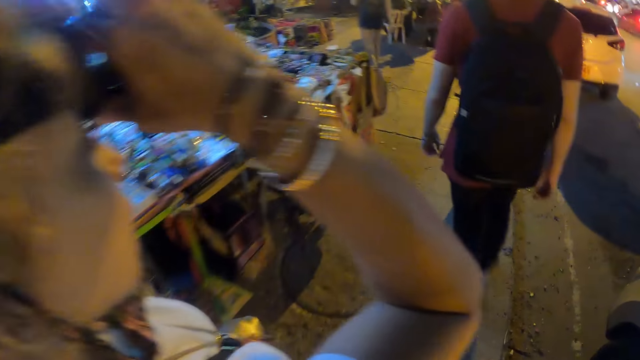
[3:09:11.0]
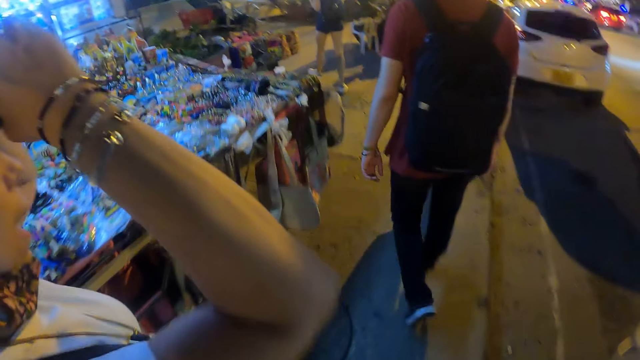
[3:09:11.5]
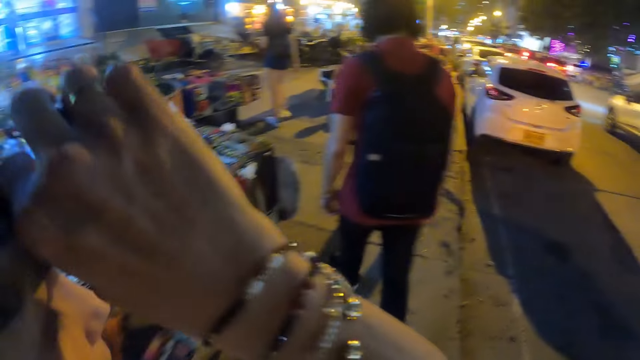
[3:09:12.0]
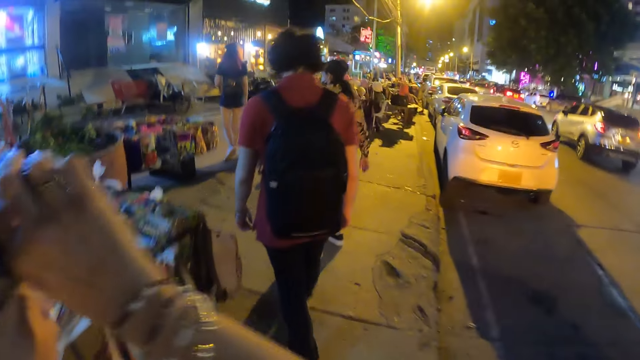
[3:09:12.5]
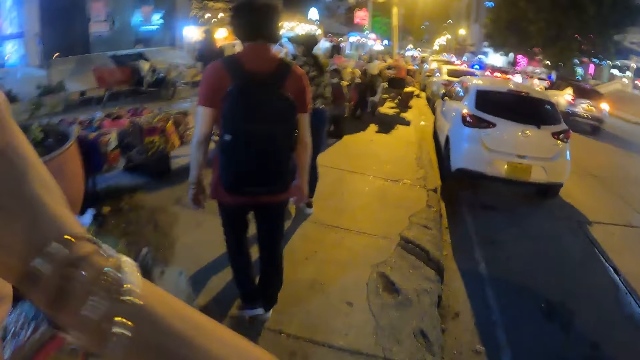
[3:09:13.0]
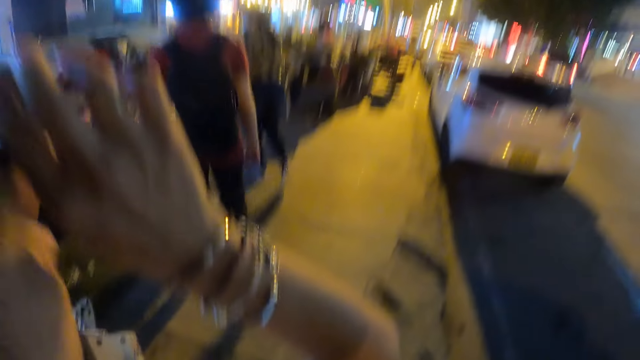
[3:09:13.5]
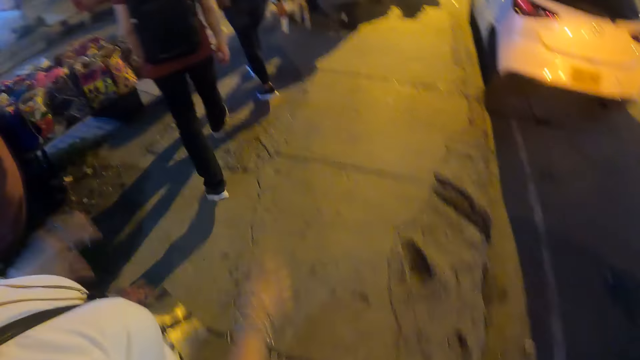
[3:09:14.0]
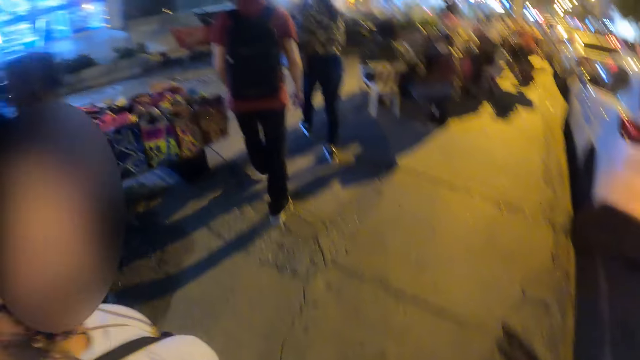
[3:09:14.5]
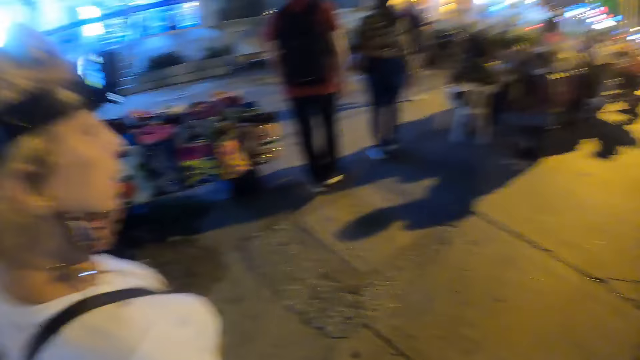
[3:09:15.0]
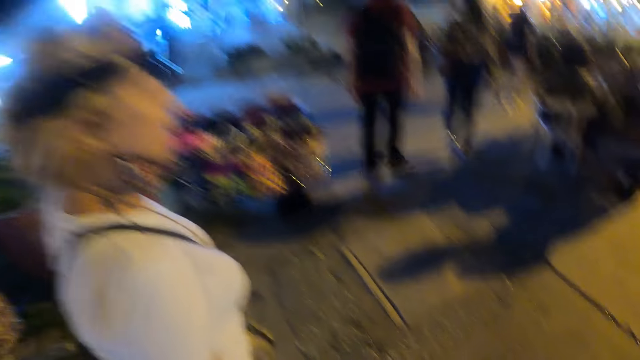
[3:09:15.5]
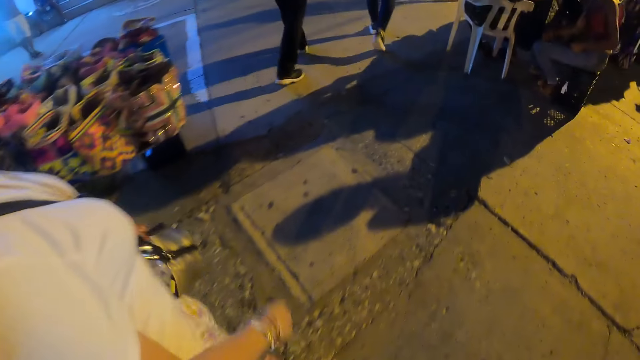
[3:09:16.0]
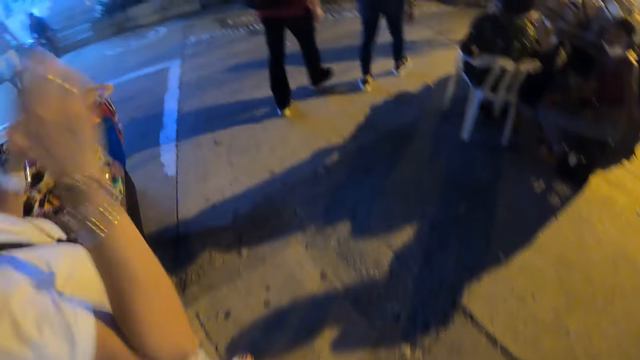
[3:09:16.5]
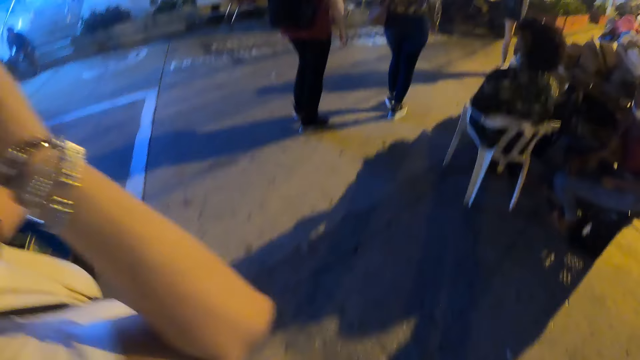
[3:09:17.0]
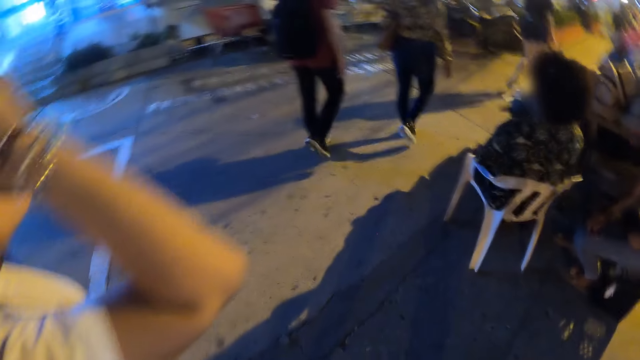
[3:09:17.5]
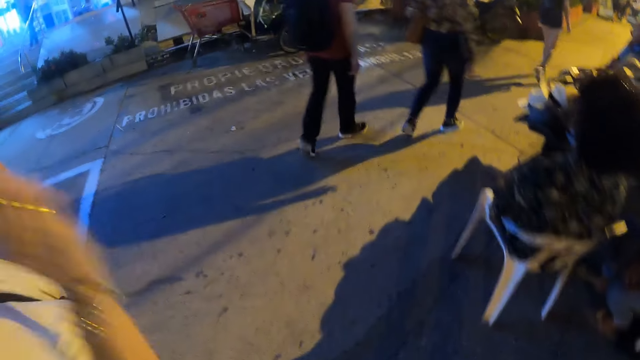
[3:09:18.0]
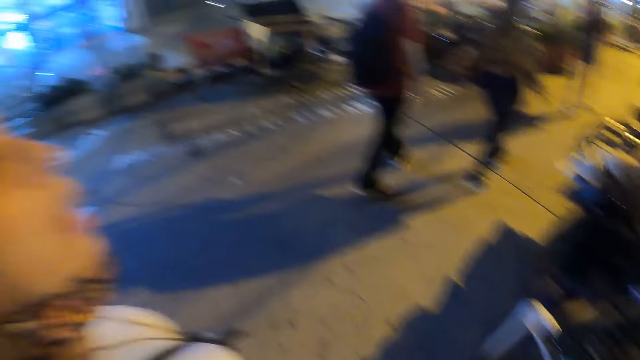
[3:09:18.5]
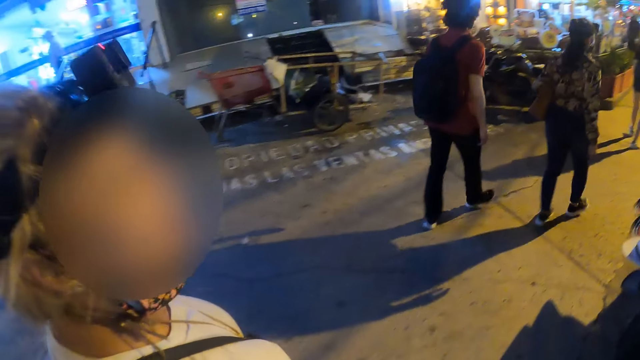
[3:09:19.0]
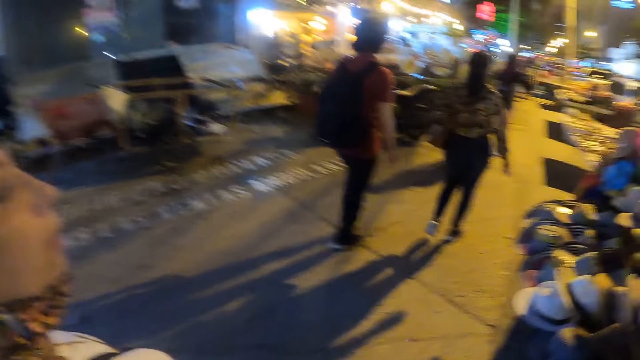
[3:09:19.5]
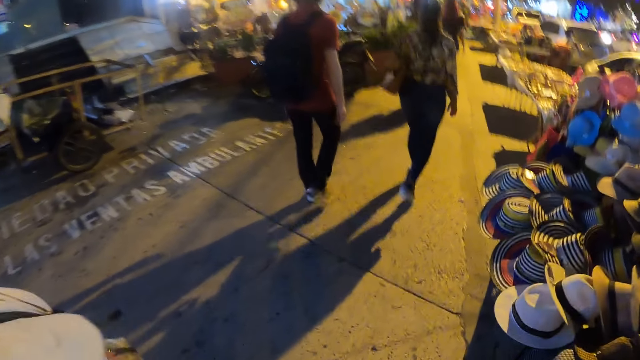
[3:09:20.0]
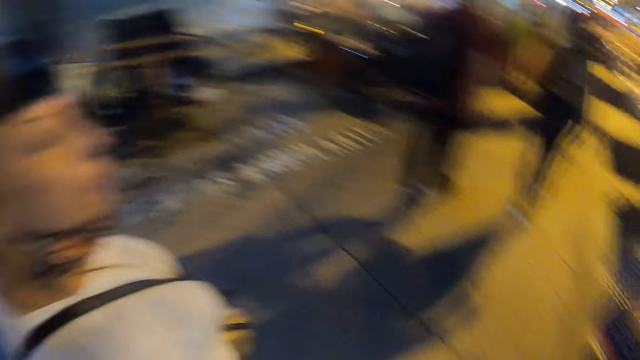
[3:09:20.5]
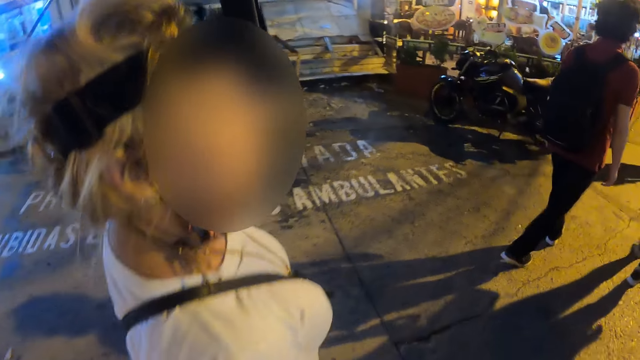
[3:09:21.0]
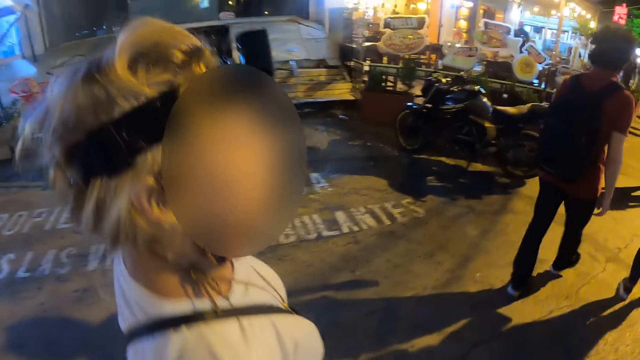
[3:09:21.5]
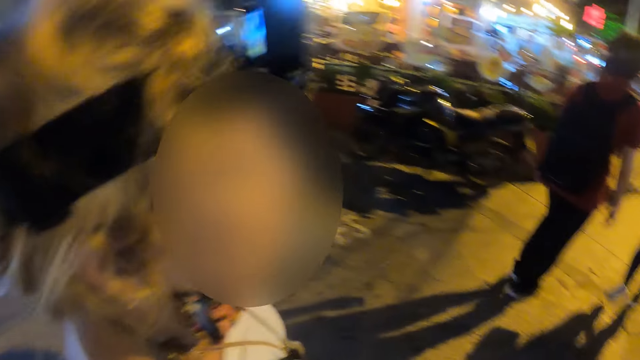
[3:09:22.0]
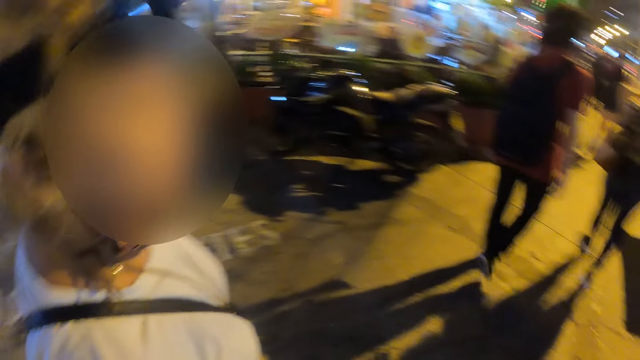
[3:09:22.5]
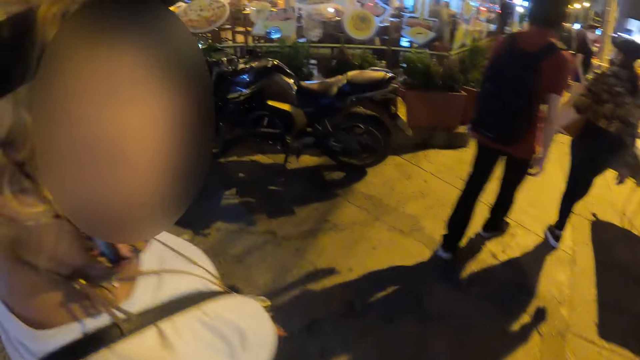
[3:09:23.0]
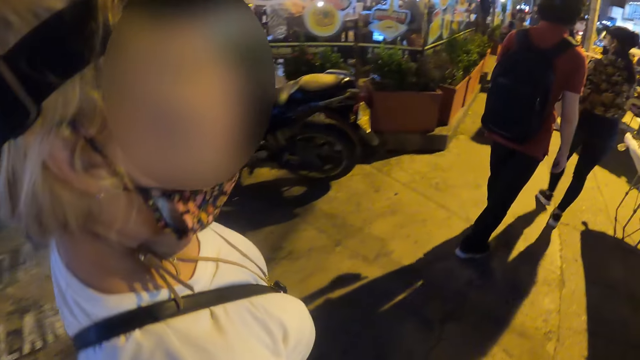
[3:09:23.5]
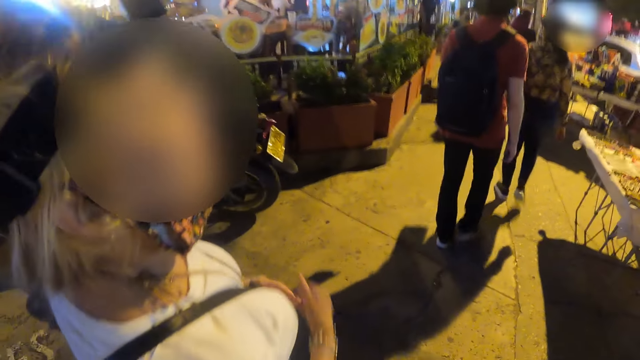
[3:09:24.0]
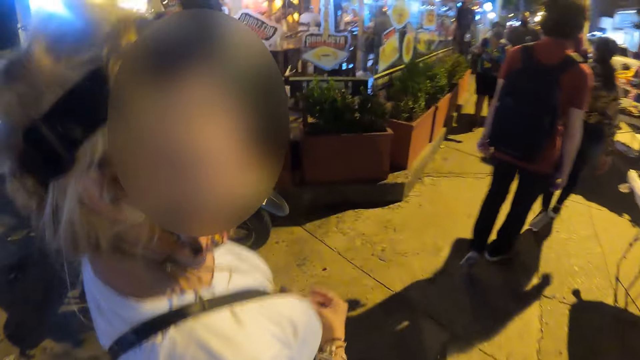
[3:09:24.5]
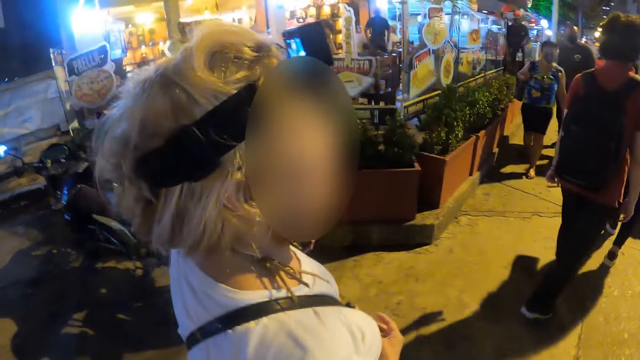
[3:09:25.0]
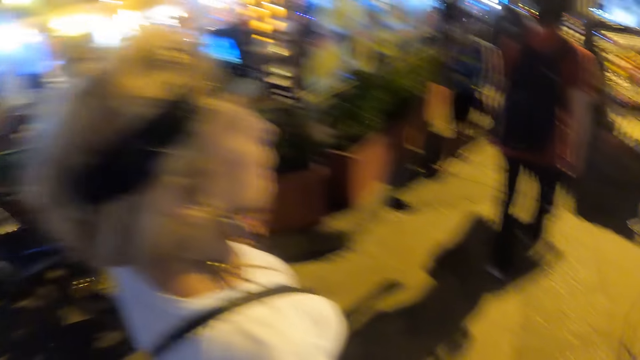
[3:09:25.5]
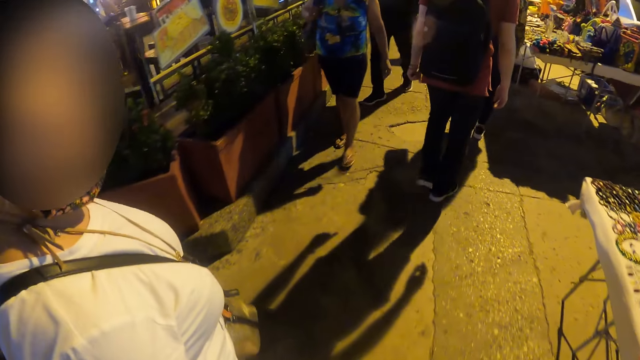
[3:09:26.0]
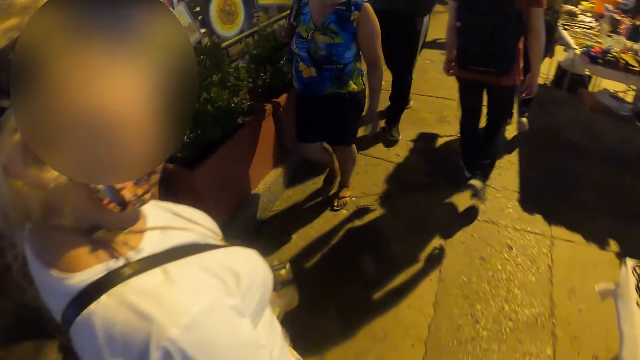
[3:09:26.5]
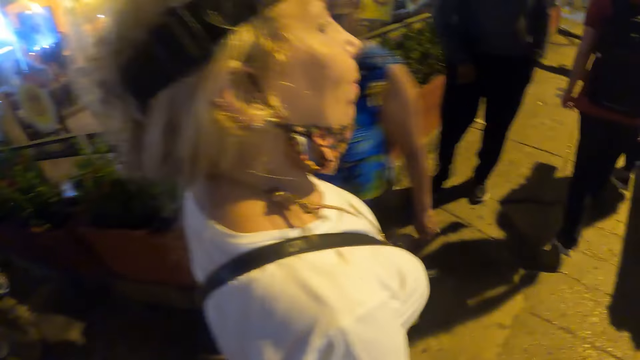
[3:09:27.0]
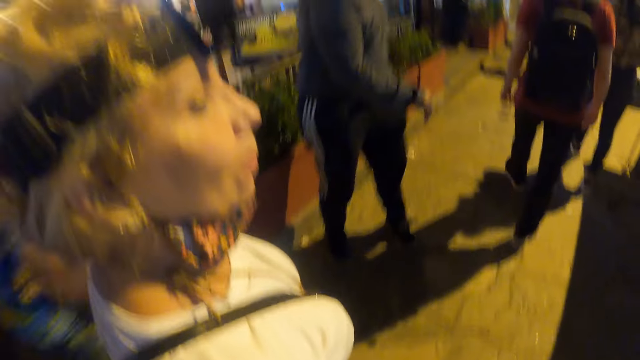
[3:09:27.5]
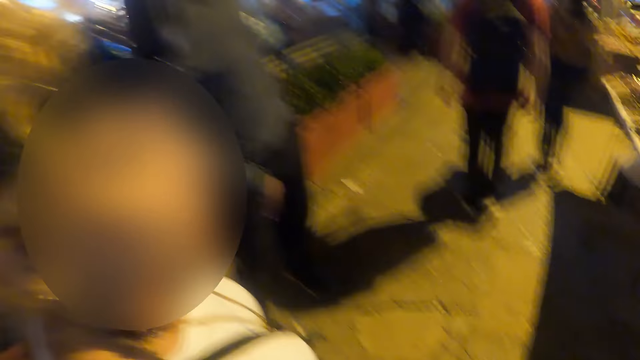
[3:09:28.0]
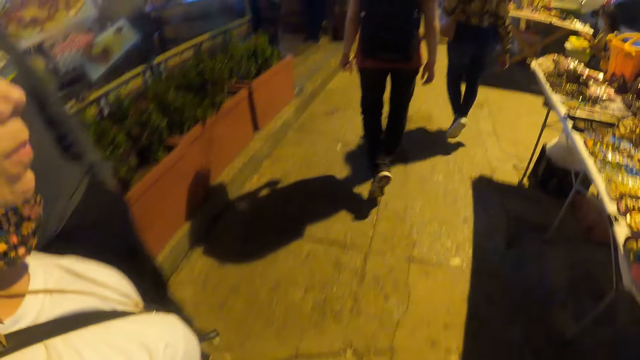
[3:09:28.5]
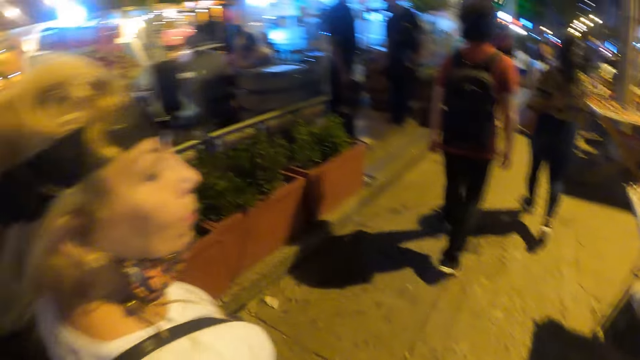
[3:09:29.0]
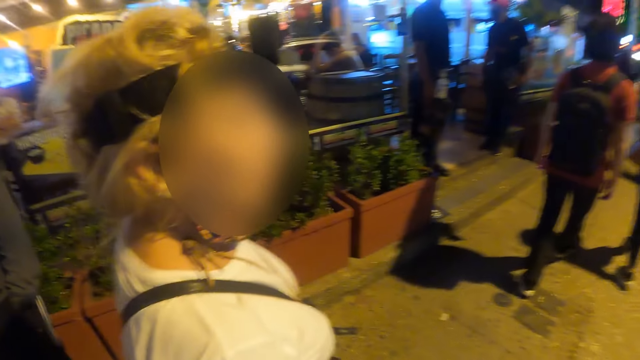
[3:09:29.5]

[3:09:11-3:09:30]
A woman adjusts the camera and drops her hand. Another woman walks around, raises both hands, drops both hands, and walks around. The other woman walks beside the camera wearer. The other woman moves the right hand, scratches a hand, and walks around. The camera wearer walks beside the other woman.

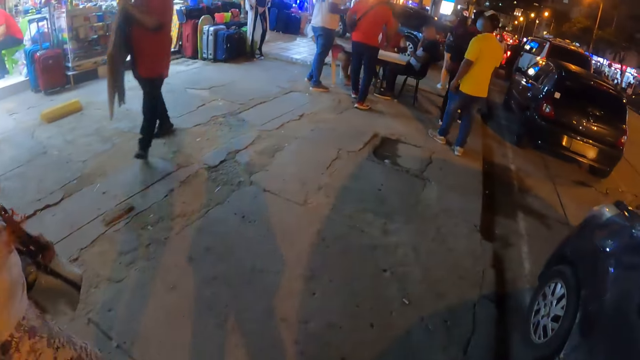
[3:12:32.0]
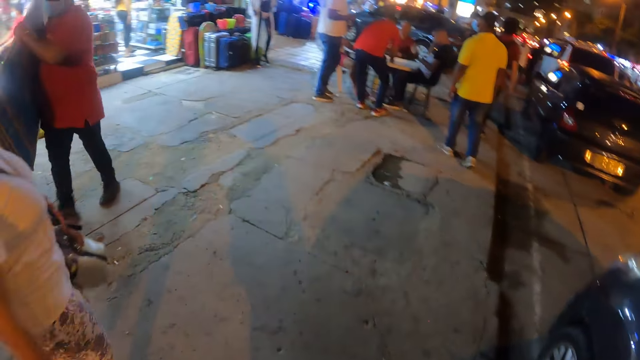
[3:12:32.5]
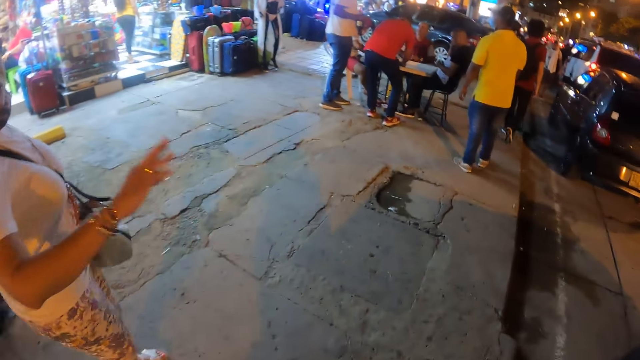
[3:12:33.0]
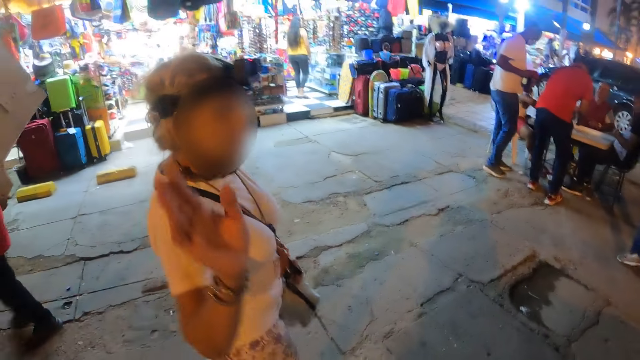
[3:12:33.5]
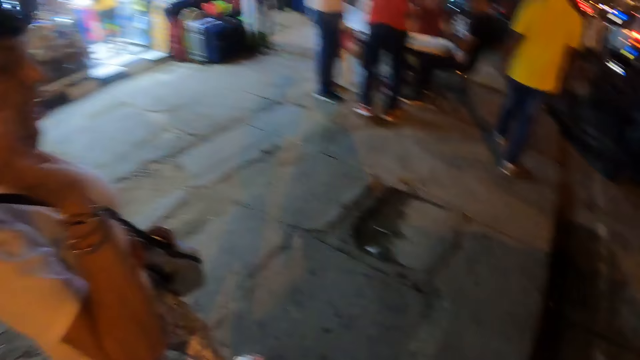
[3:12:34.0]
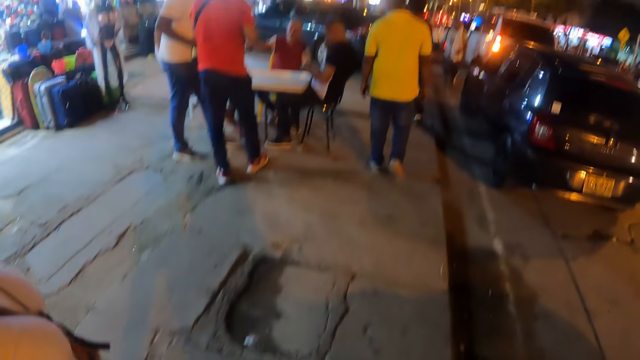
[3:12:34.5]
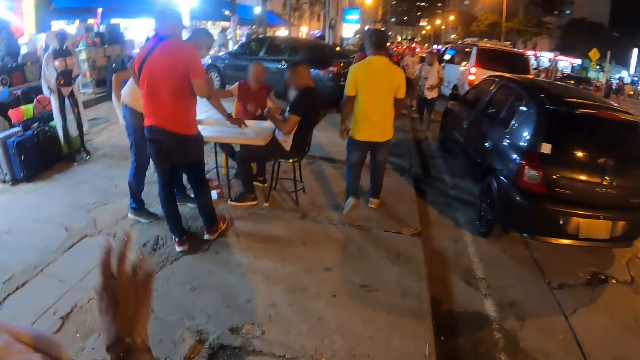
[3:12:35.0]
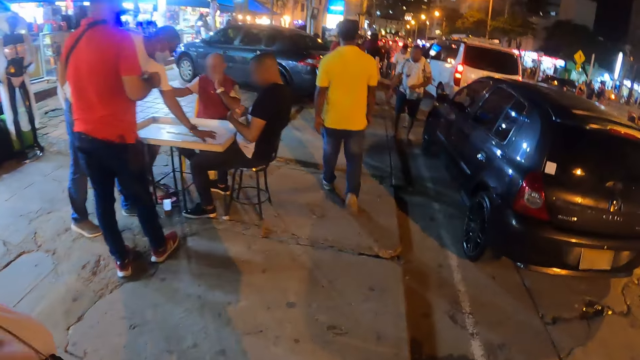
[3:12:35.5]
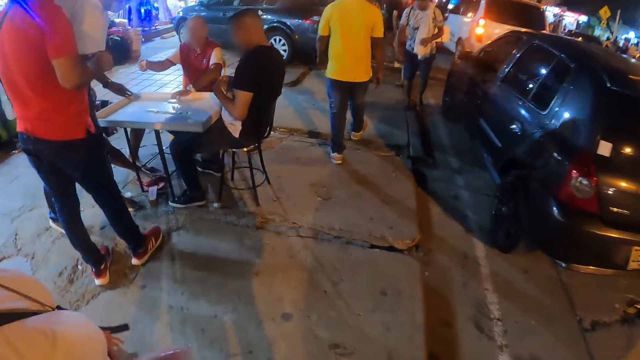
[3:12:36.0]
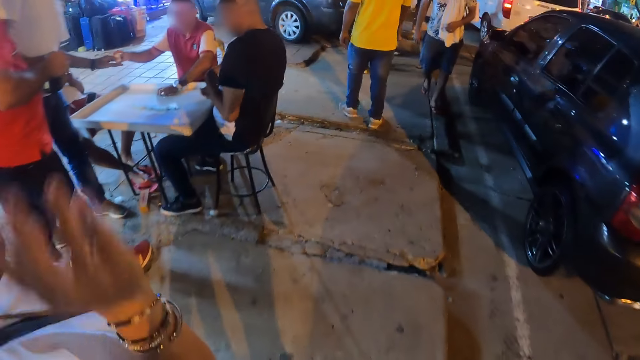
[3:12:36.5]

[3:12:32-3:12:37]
A woman moves the right hand.
